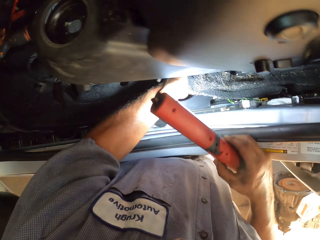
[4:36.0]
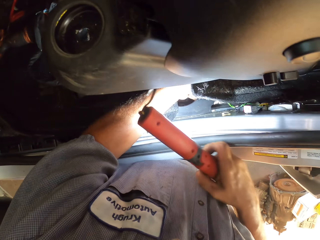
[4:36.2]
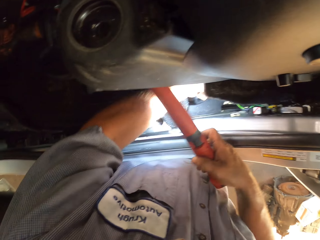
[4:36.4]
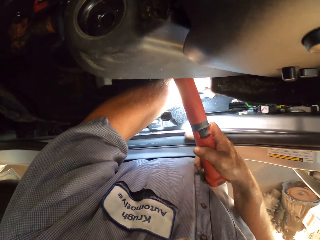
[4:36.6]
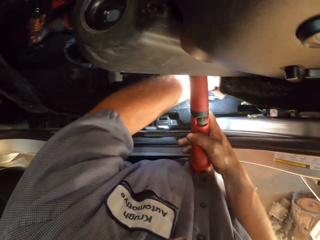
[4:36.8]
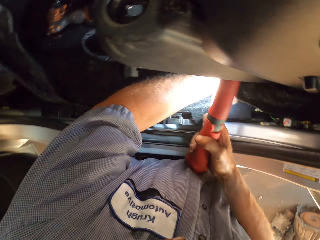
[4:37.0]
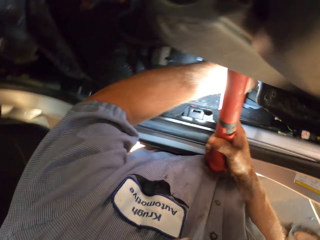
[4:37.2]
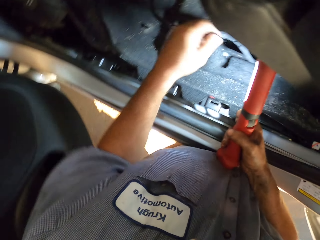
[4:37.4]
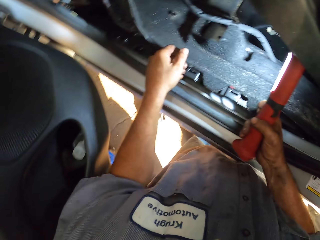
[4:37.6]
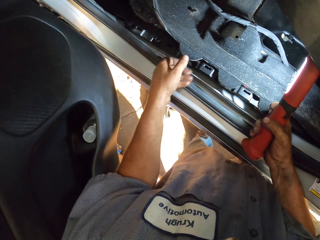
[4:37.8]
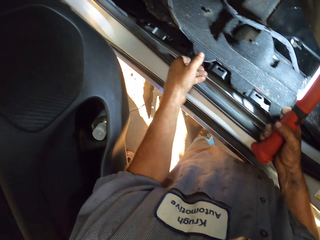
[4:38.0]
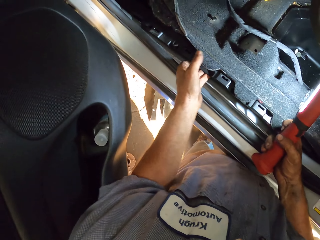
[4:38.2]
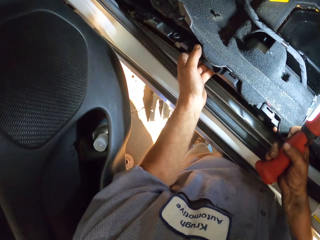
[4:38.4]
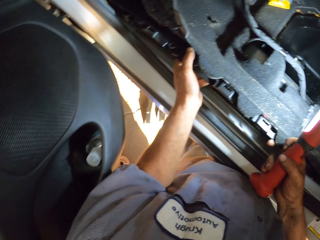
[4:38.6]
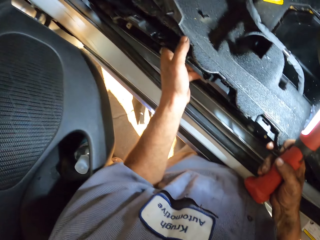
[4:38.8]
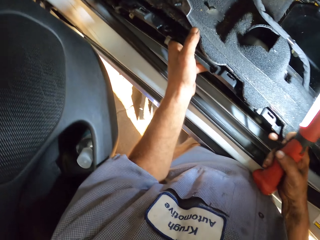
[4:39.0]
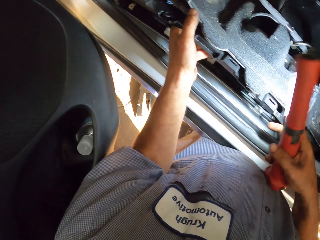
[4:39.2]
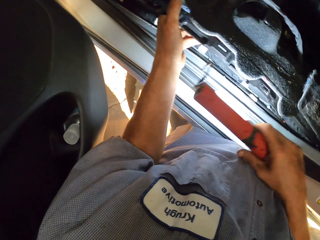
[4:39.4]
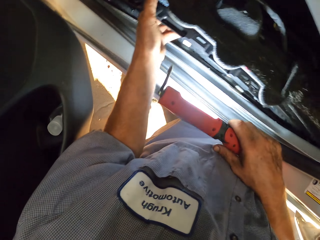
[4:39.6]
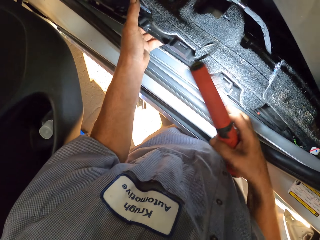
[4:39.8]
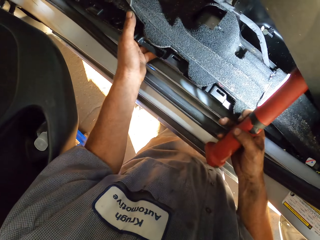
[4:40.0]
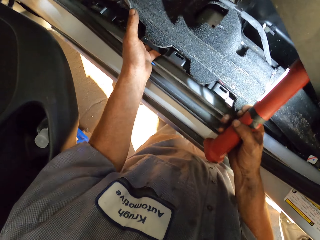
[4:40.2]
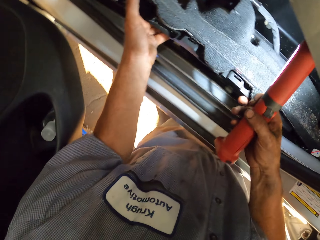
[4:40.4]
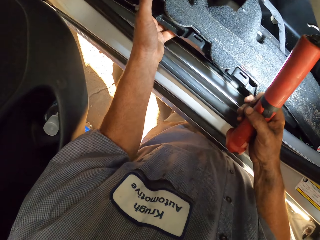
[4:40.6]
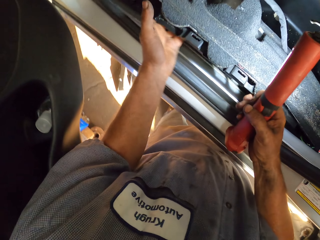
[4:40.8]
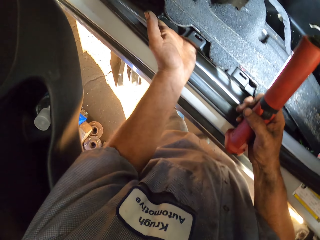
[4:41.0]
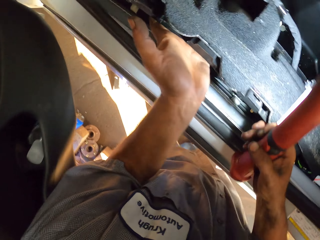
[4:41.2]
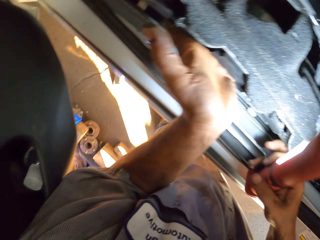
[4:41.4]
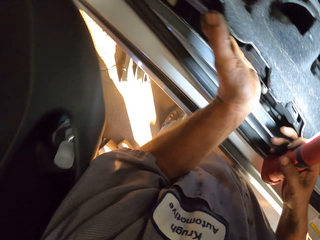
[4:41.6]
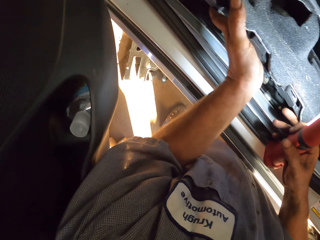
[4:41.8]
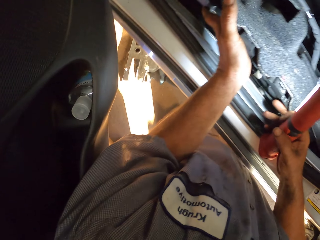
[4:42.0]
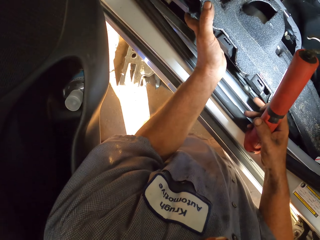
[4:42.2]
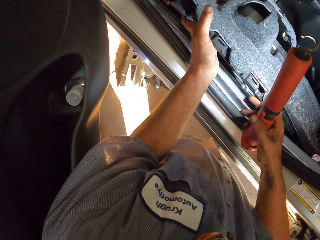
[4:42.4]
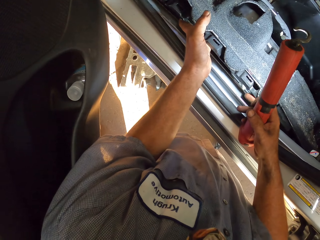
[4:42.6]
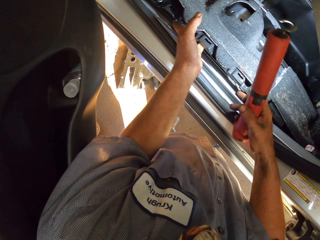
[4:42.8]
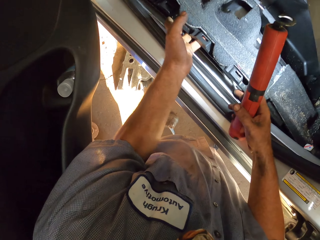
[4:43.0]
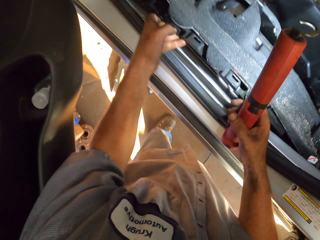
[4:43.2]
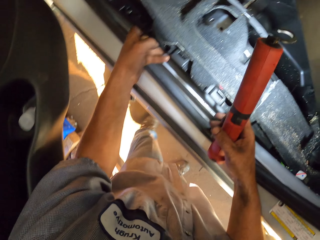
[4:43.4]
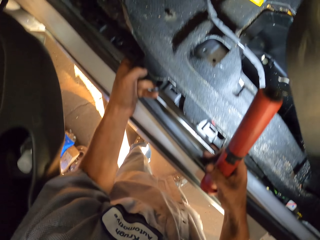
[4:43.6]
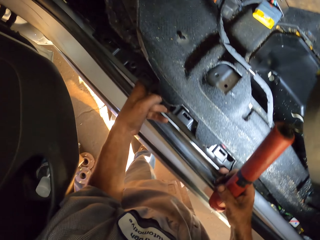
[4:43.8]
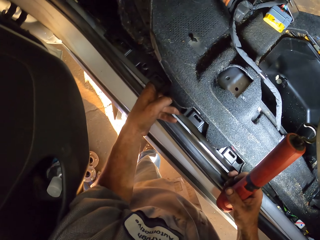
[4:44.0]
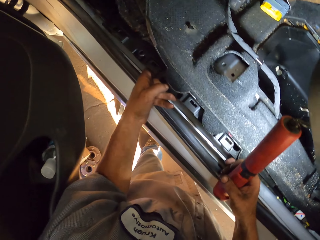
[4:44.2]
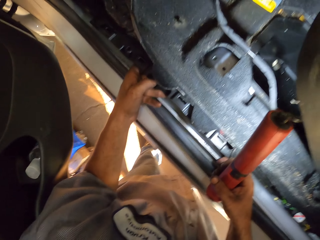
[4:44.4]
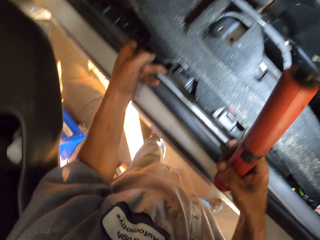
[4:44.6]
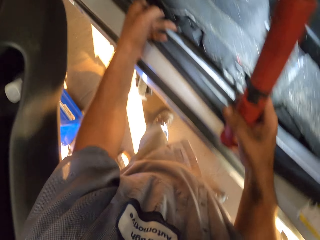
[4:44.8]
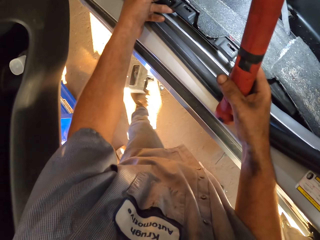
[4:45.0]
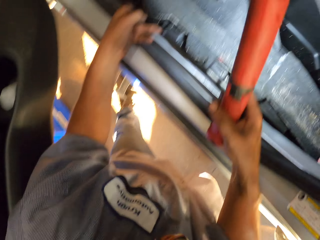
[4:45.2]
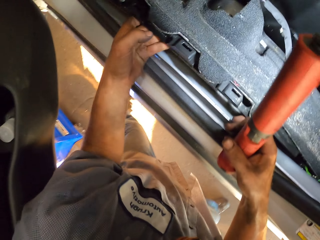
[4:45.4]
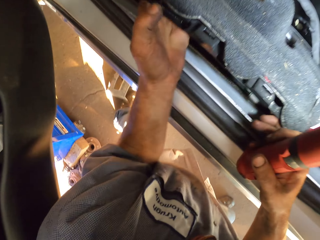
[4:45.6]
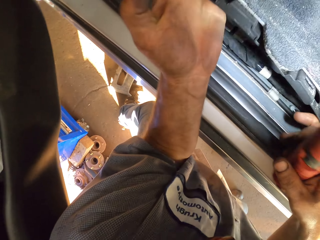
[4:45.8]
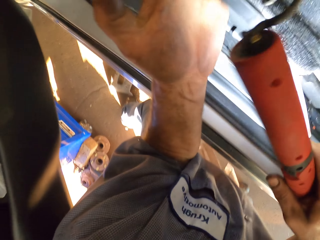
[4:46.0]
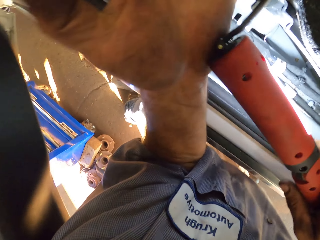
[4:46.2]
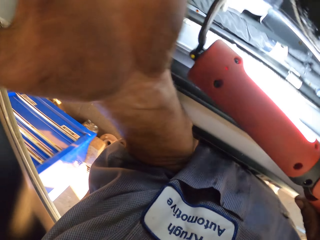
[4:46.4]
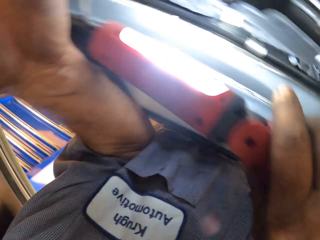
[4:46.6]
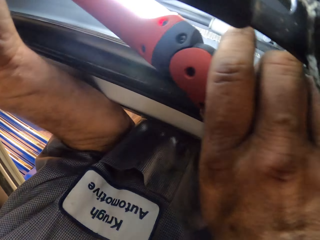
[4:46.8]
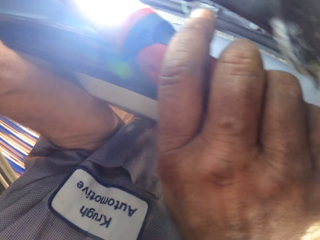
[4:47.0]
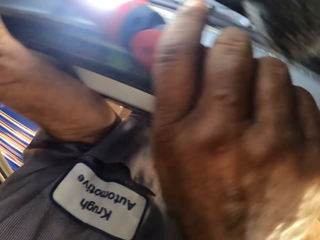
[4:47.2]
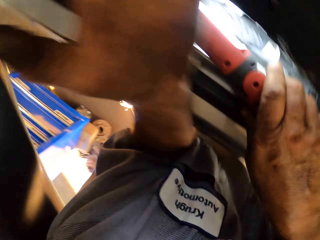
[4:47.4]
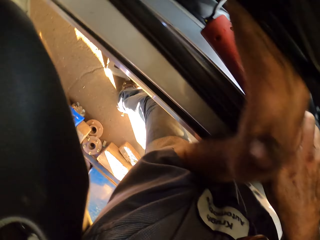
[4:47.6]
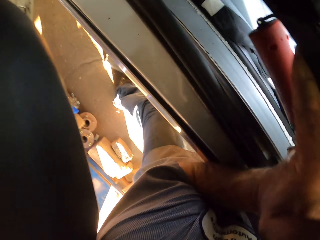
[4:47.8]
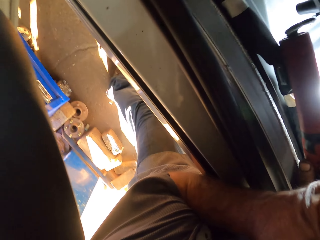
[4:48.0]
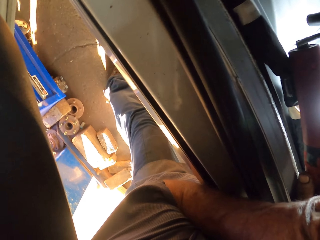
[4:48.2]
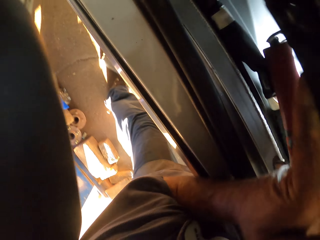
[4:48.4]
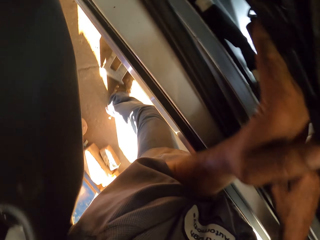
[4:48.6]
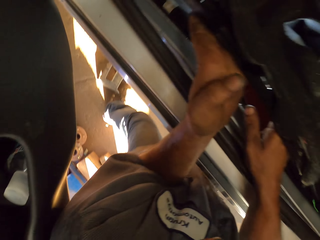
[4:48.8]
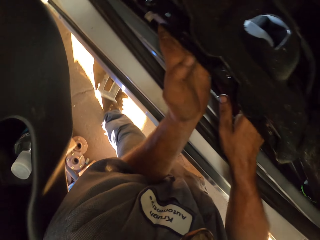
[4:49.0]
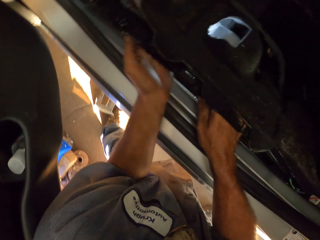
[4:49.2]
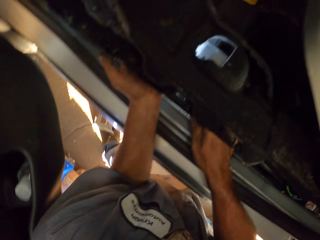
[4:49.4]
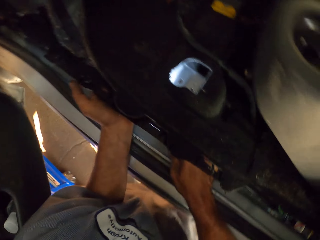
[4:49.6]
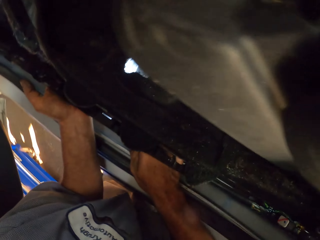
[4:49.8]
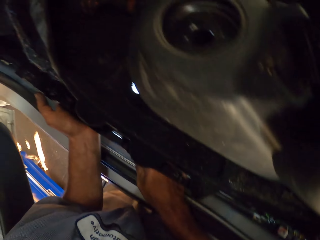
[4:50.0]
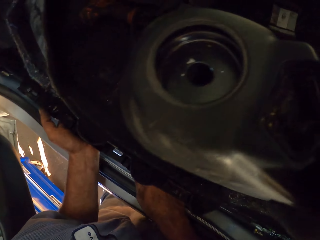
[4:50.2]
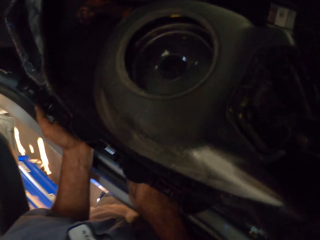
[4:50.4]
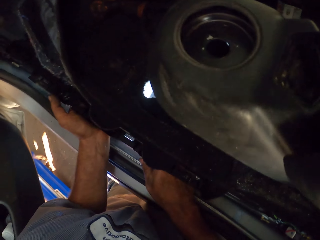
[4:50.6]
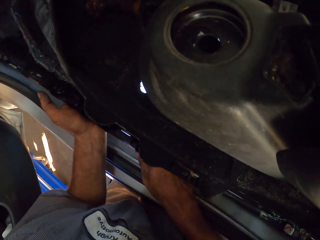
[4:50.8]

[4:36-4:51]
The camera wearer lifts the car mat. They look under the seat holder.

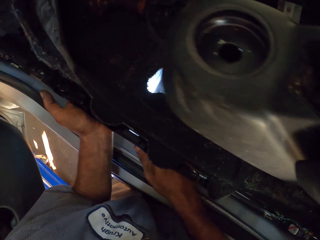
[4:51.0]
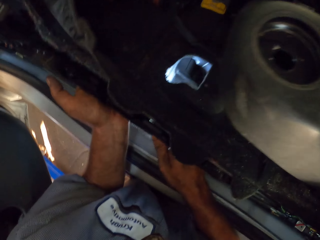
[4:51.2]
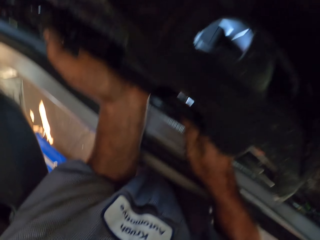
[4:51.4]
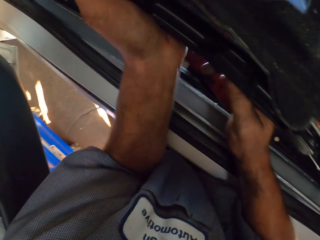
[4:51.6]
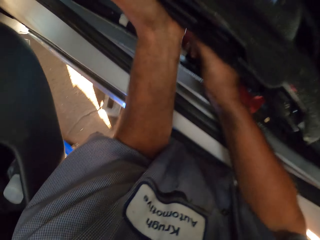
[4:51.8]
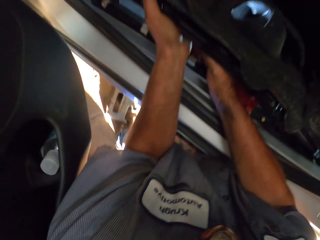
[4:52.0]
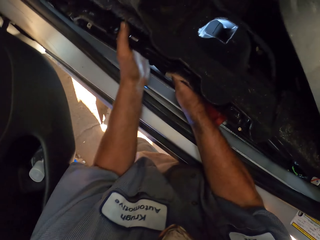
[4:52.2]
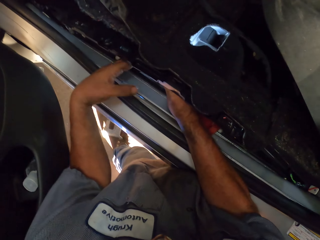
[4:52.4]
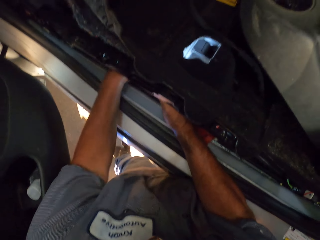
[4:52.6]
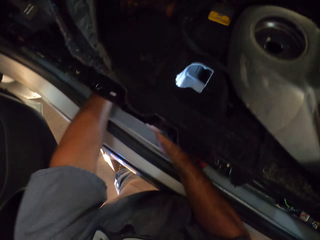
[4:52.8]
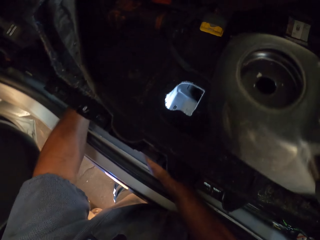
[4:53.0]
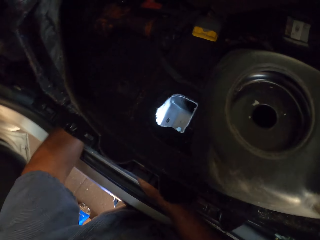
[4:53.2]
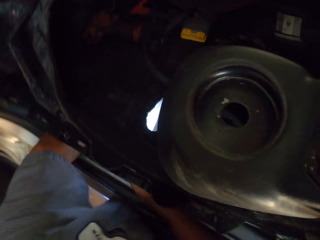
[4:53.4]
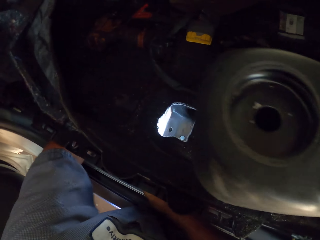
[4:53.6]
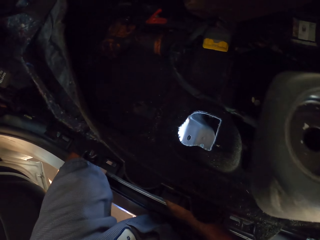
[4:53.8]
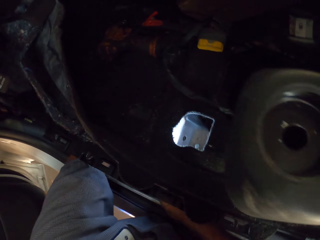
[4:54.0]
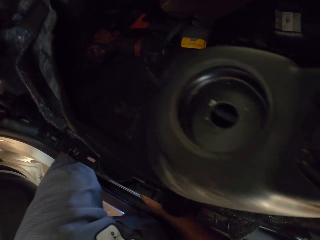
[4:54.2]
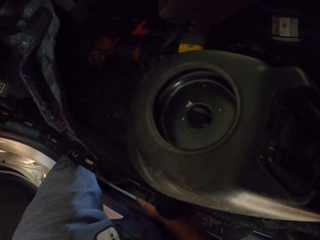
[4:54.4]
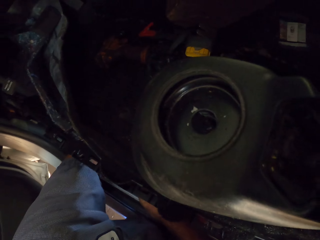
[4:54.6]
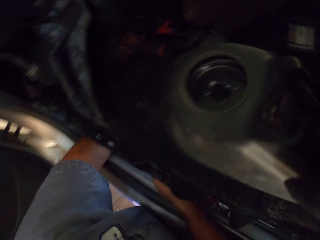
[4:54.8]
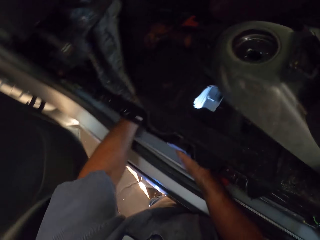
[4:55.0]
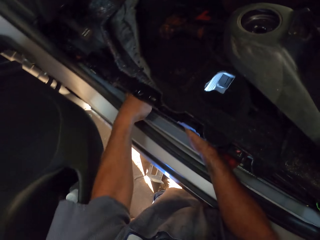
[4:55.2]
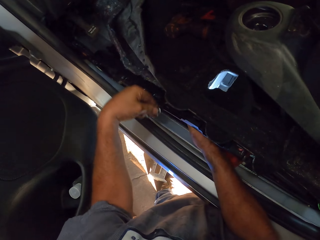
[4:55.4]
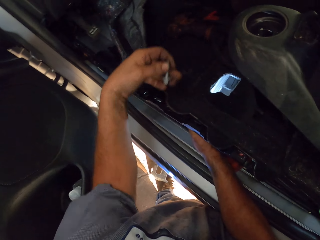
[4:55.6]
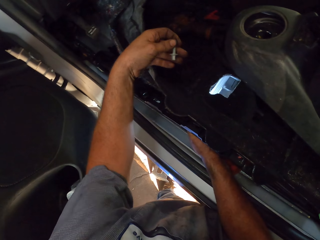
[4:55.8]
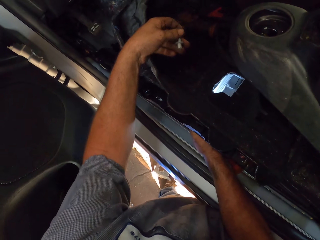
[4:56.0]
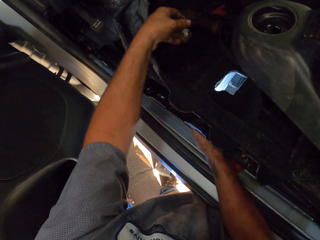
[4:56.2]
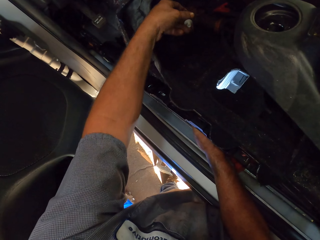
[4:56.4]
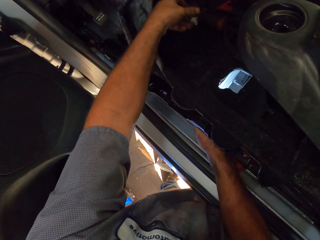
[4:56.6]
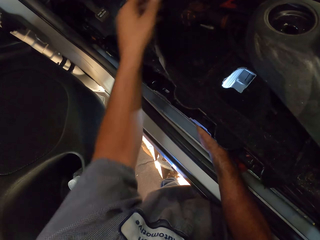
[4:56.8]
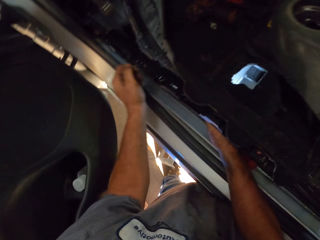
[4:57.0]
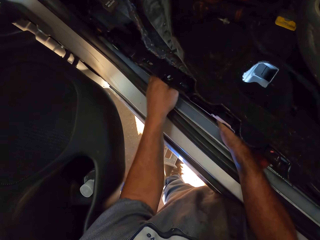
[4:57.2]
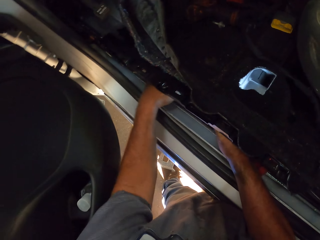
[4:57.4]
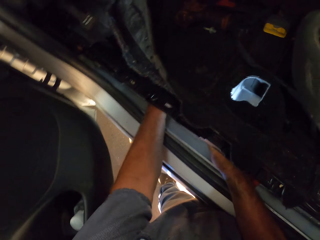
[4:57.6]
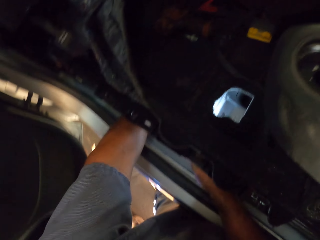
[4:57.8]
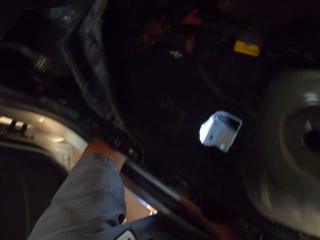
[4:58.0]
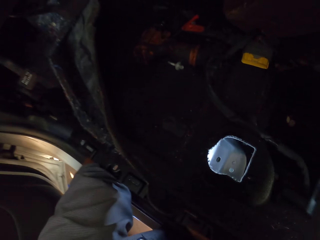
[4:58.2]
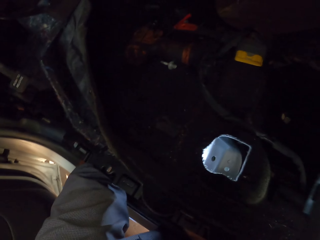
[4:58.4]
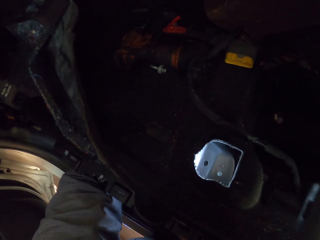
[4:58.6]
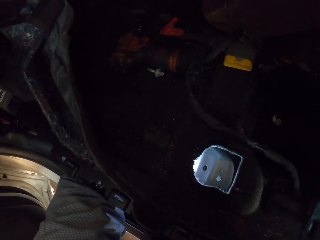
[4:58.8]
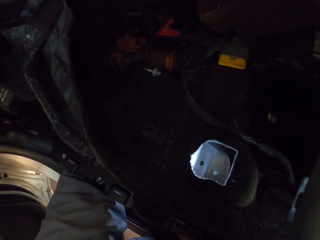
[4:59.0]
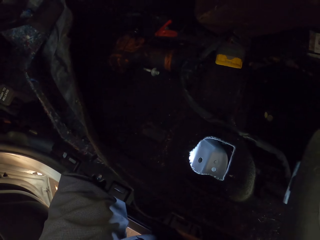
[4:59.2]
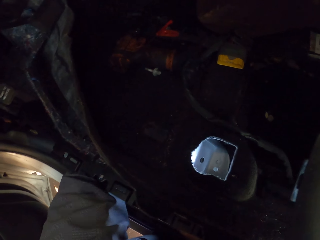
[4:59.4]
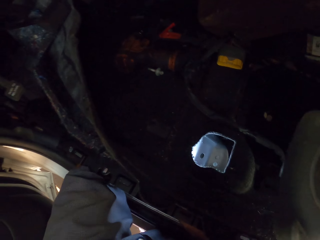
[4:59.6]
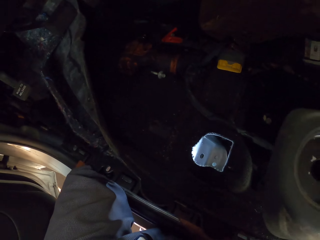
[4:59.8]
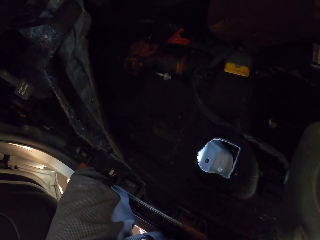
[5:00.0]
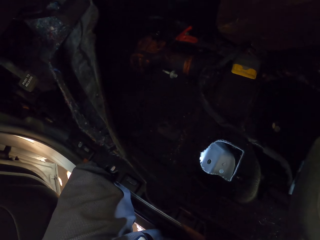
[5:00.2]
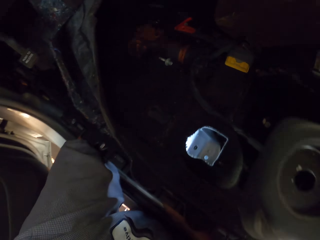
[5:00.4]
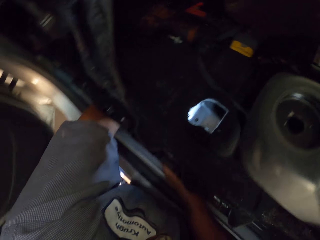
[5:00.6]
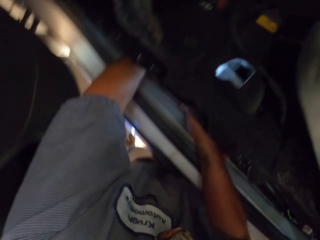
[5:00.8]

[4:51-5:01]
The camera wearer puts his hand under the seat holder. He picks up the bolt. He holds the plastic. He puts the bolt on the mat. He drops the plastic. He puts his hand under the seat holder.
